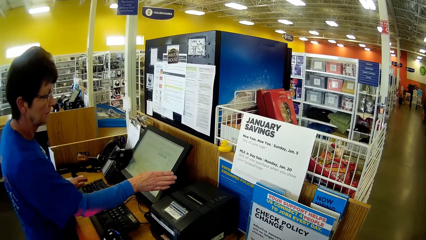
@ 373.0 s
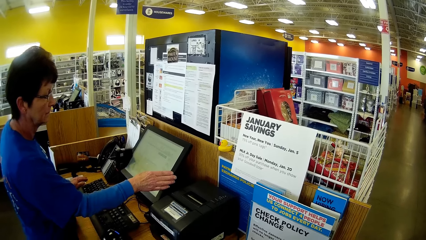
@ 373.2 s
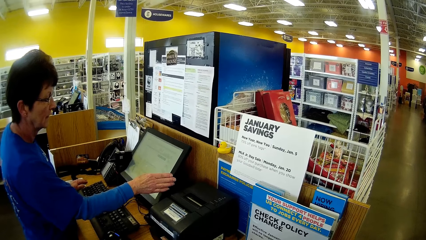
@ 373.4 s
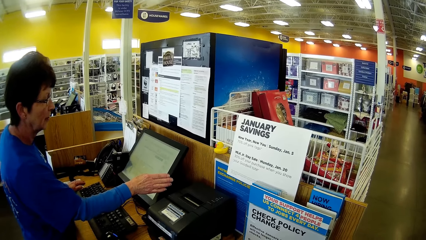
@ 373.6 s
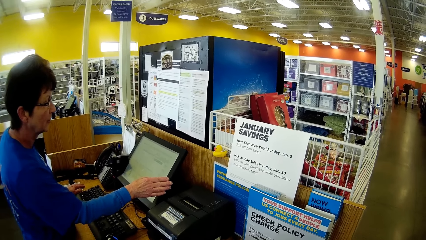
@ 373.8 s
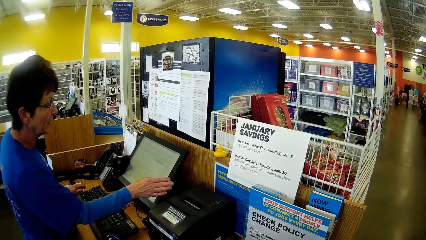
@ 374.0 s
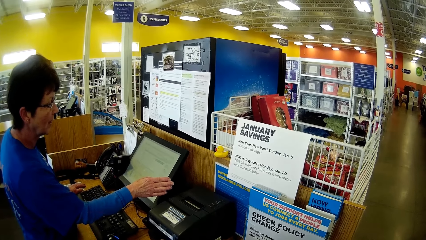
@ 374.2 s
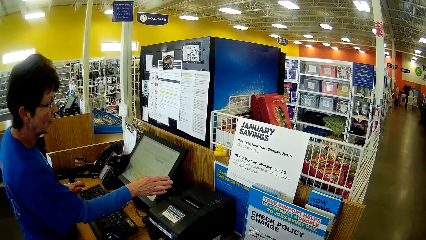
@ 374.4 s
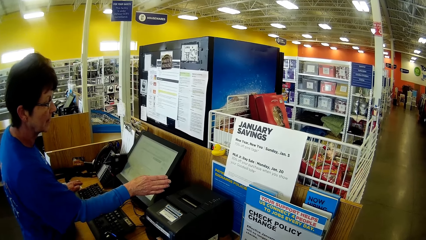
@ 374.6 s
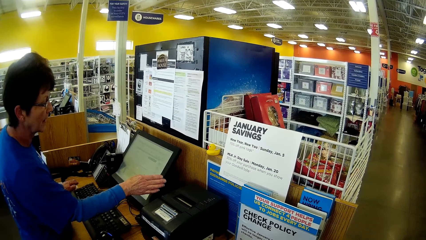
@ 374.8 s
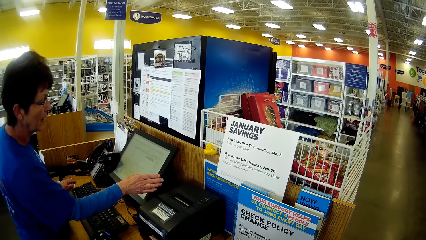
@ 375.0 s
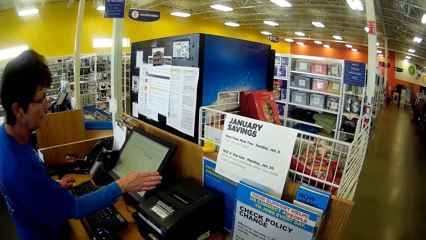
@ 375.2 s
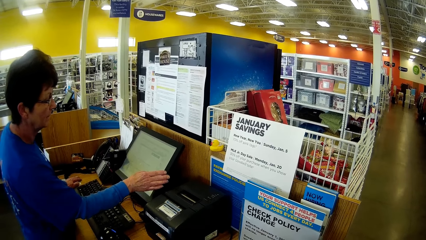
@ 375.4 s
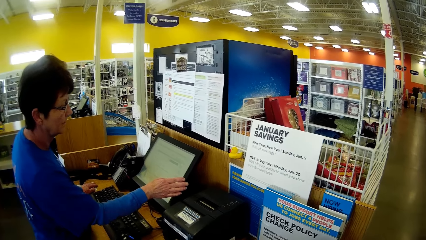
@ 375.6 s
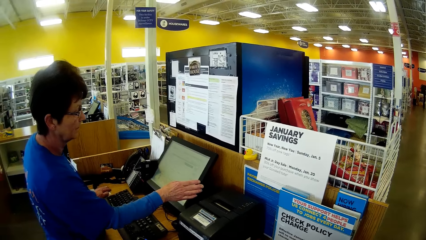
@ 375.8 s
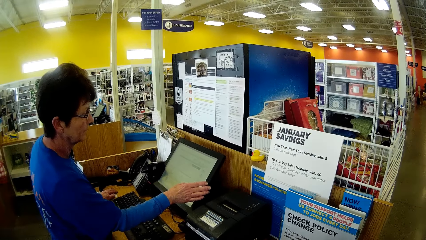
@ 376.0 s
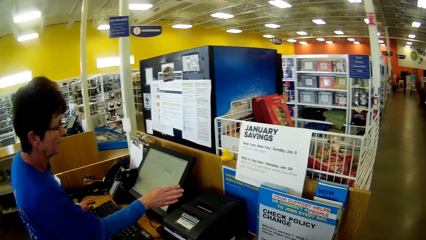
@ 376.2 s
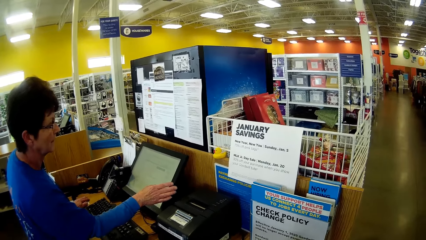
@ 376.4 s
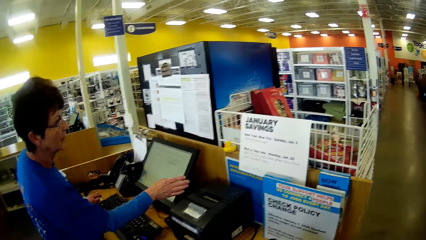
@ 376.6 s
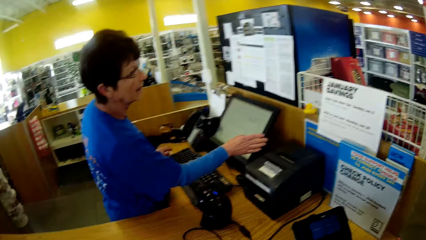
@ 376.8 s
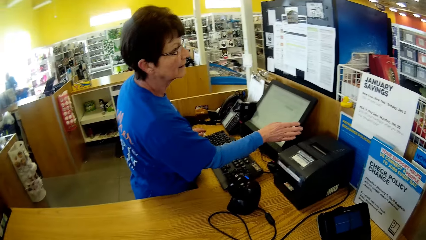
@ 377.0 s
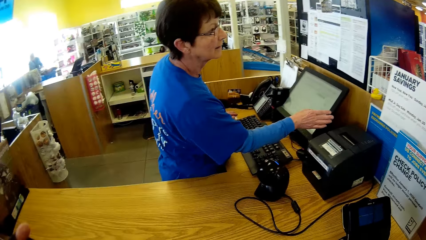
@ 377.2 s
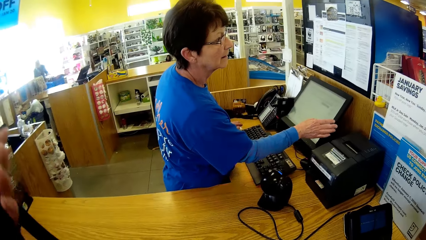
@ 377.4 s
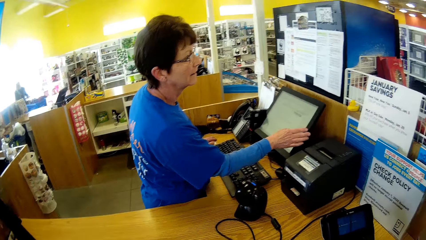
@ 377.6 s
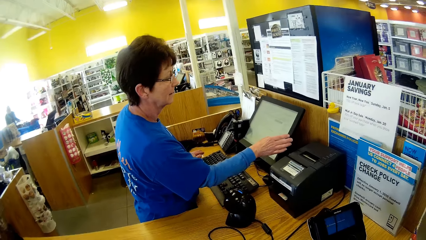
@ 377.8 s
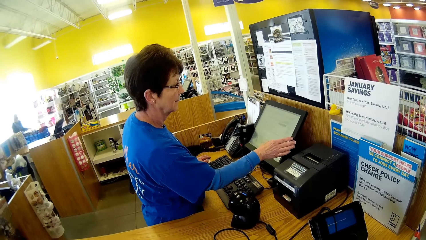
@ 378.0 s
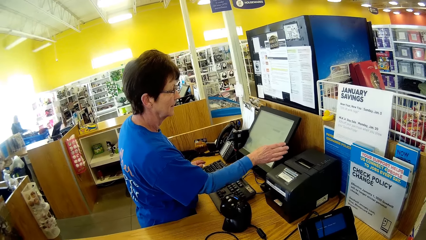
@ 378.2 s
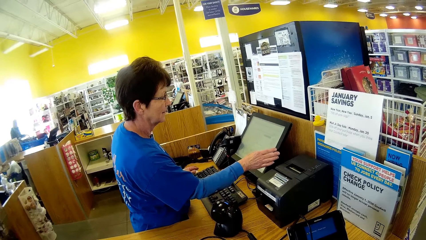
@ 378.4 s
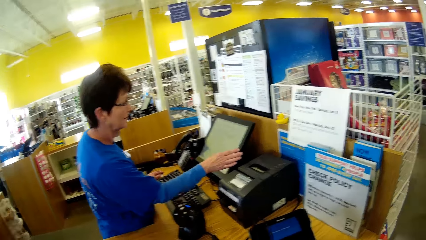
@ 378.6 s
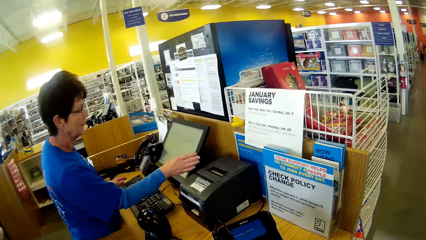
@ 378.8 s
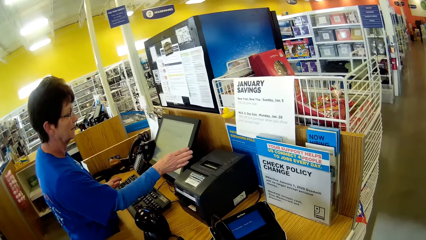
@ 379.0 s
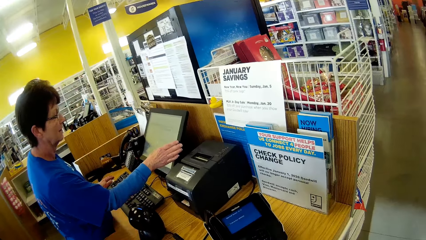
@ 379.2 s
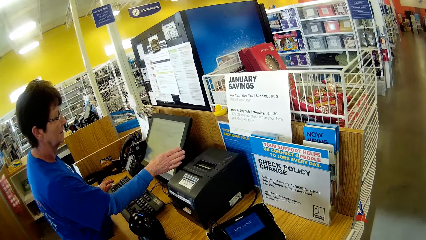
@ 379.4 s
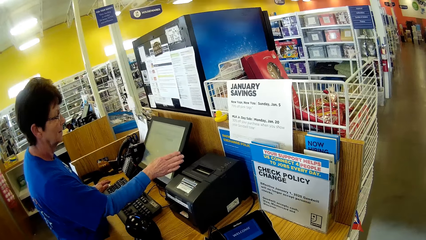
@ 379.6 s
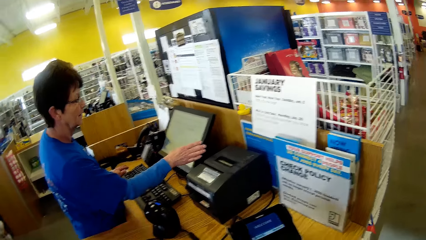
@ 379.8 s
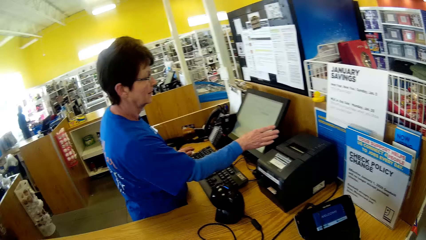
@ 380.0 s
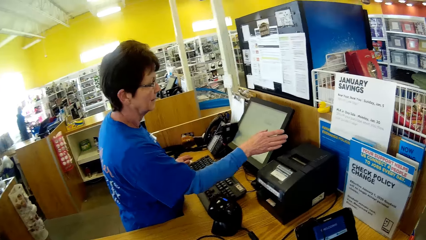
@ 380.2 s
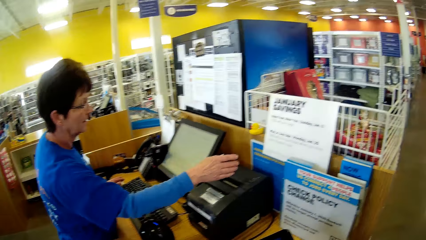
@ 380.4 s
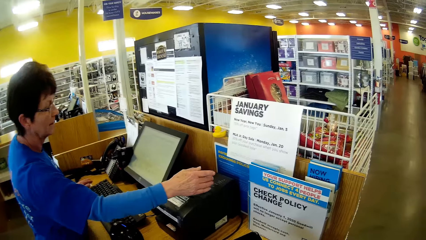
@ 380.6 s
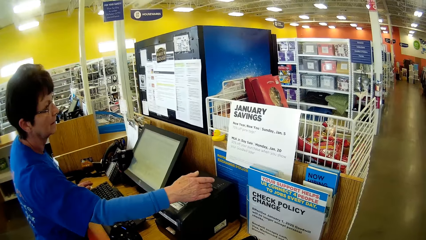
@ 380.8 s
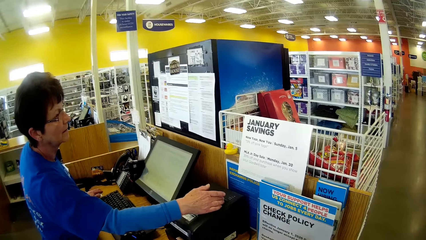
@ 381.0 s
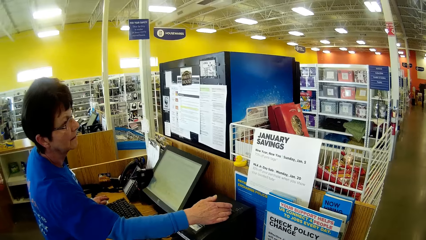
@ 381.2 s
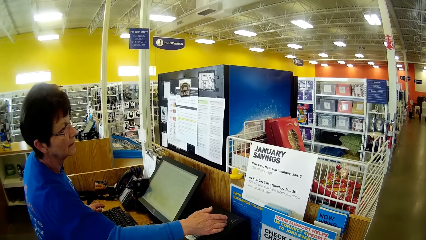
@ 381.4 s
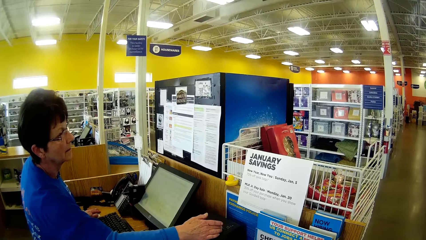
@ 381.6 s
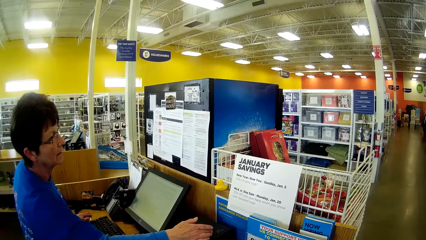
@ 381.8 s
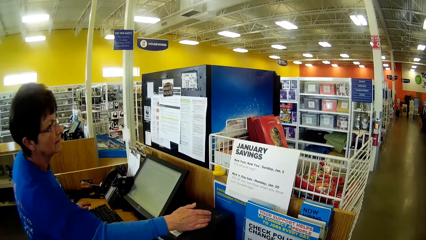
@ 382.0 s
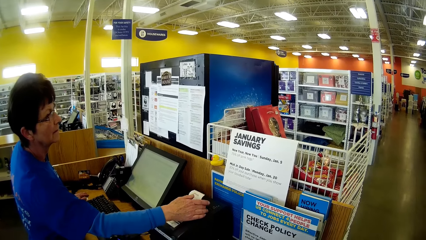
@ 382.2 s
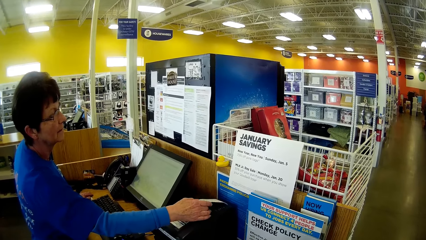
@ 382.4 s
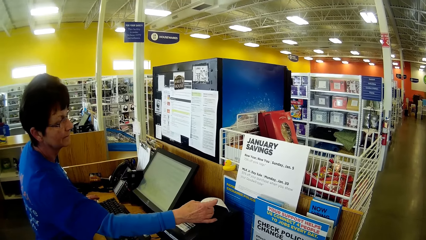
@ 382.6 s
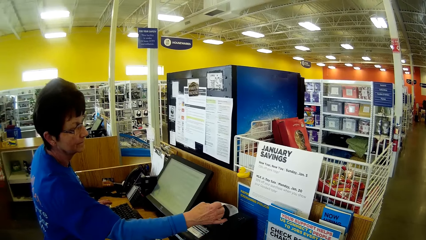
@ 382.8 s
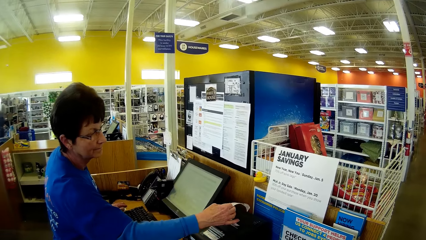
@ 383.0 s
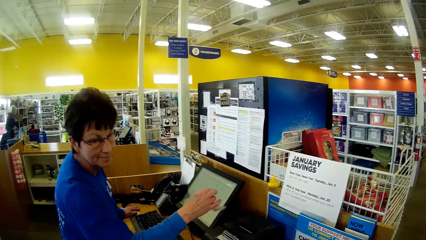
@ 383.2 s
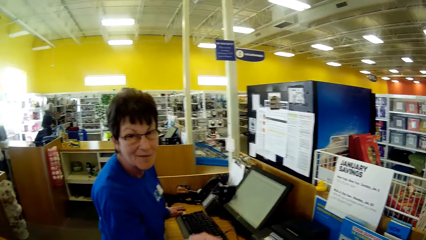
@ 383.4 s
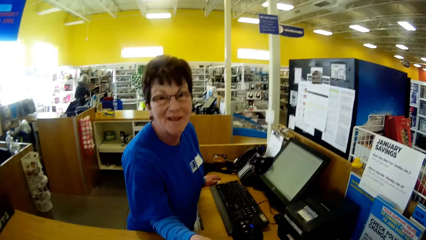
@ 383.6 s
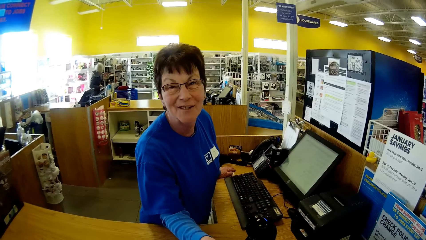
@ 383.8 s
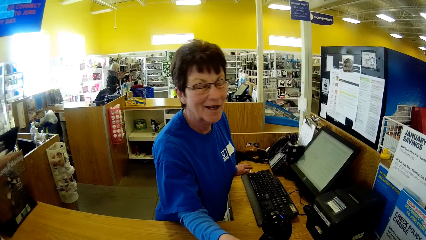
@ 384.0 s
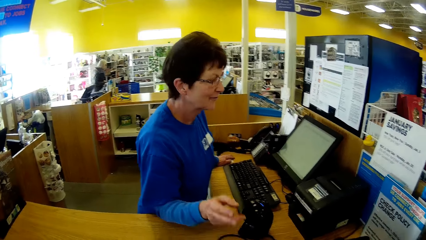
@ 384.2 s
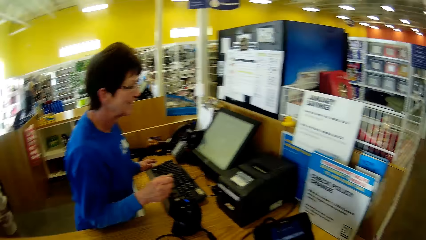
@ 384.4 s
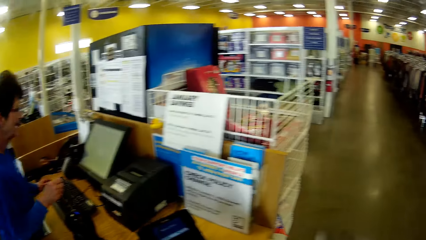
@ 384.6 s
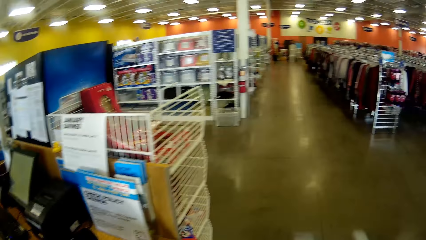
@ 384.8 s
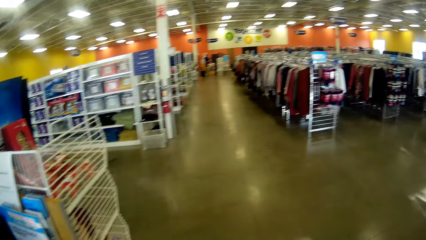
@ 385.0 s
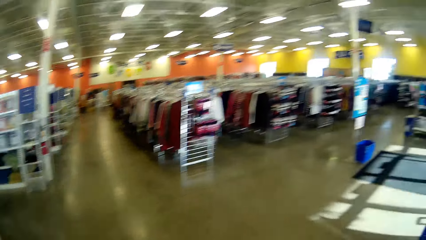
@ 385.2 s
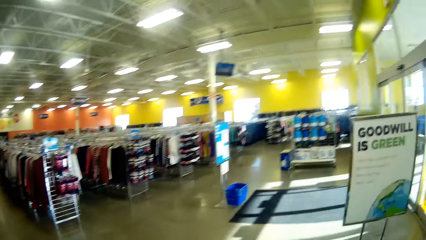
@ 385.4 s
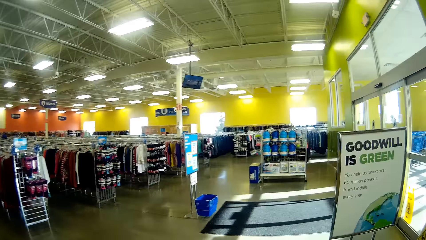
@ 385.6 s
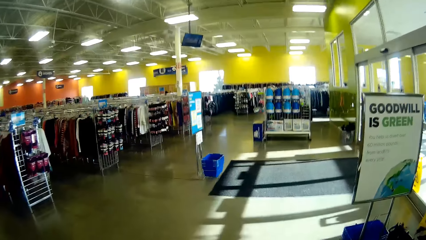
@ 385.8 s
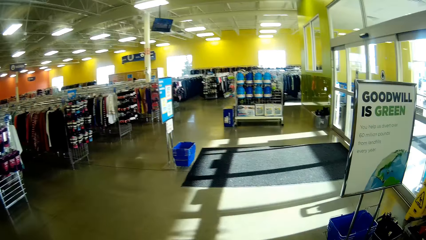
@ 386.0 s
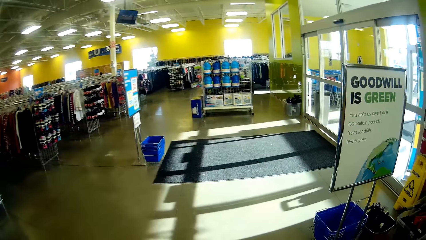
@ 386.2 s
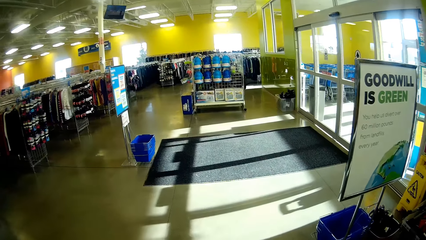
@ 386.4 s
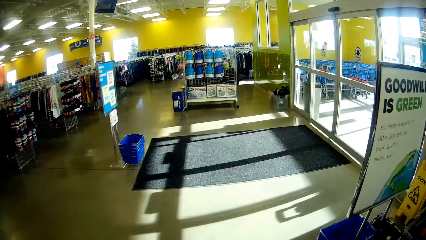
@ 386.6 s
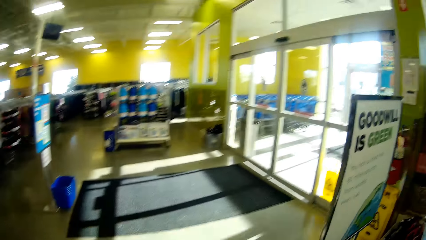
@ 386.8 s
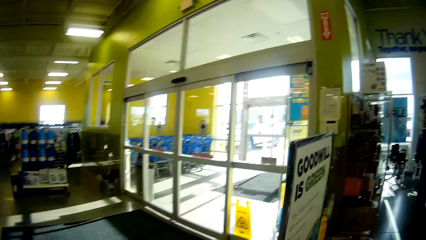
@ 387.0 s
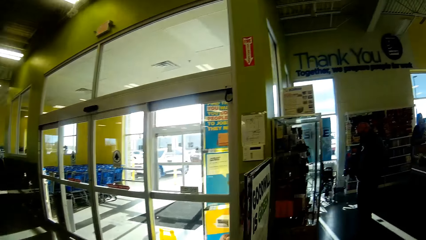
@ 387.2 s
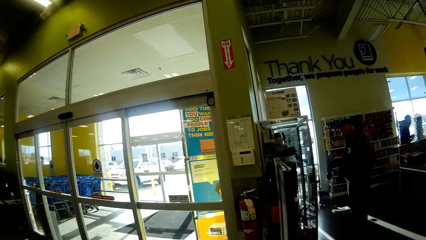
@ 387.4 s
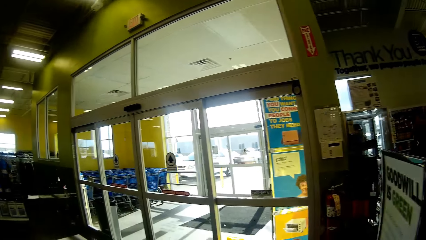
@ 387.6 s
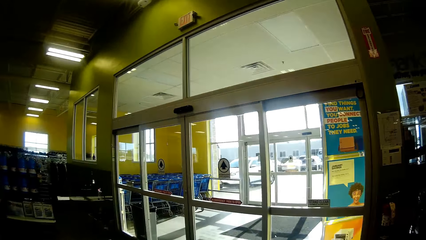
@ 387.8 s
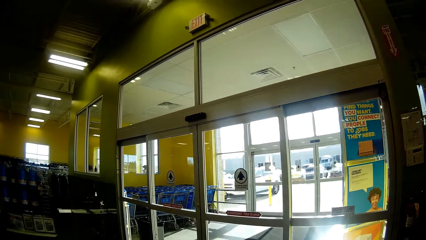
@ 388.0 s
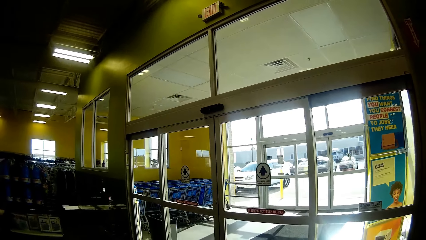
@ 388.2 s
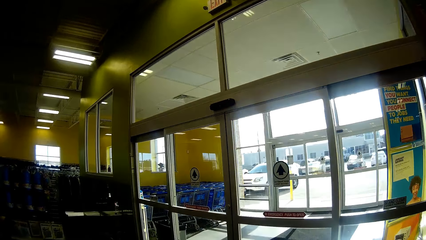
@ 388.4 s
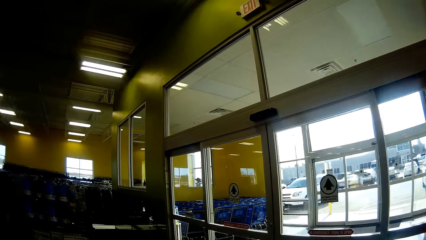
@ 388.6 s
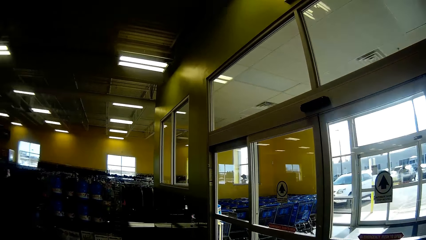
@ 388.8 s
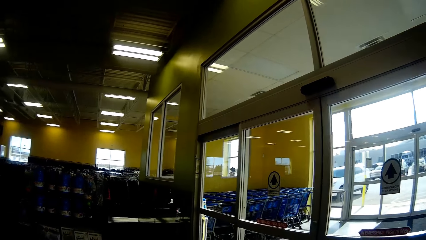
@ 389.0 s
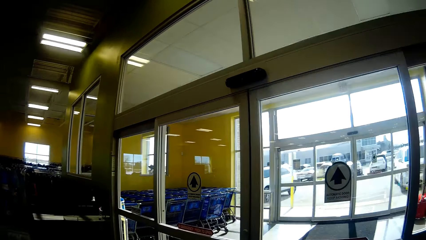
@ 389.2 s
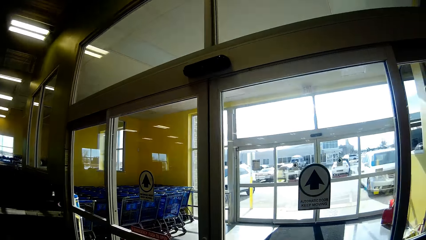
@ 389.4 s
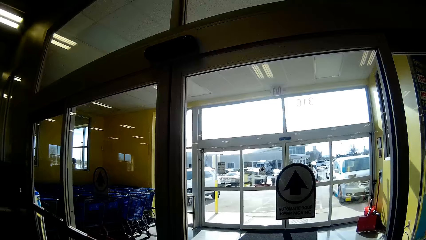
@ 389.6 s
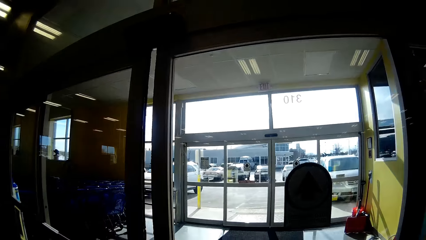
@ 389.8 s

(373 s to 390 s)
A woman uses a computer. The woman passes a receipt to the camera wearer. The woman interacts with the camera wearer. The camera wearer walks outside.
